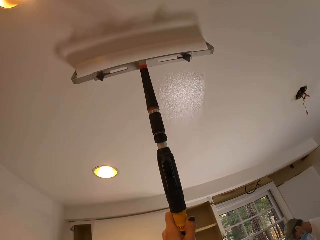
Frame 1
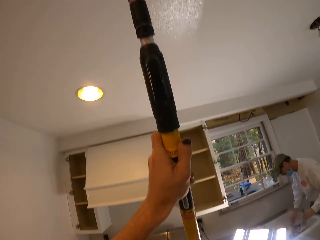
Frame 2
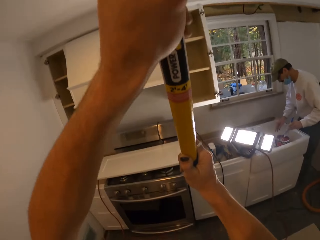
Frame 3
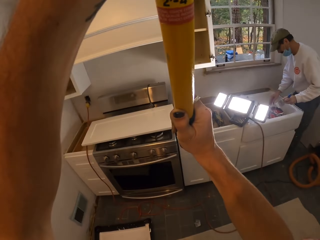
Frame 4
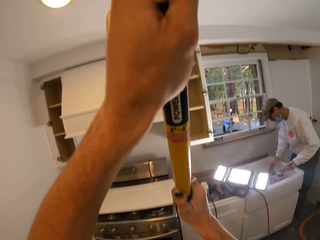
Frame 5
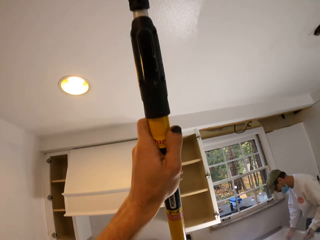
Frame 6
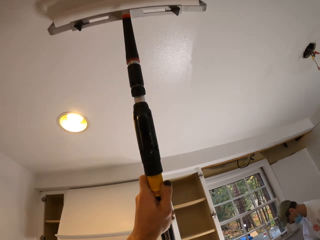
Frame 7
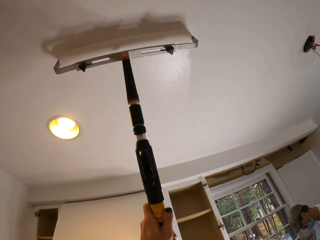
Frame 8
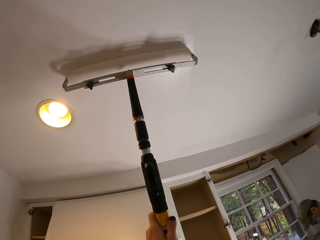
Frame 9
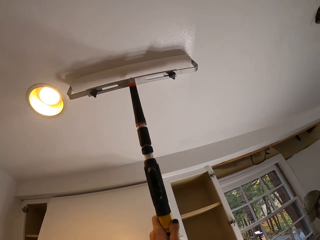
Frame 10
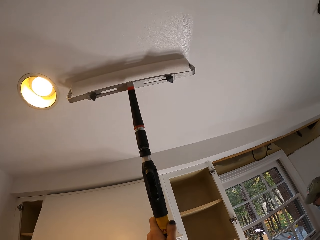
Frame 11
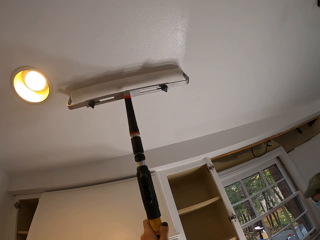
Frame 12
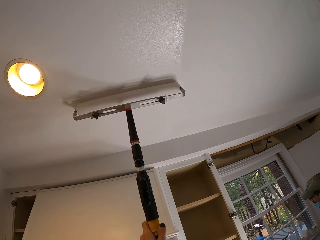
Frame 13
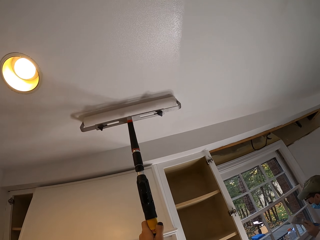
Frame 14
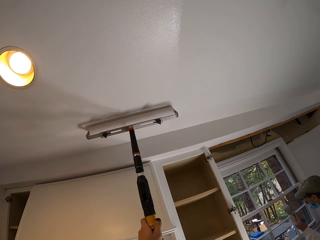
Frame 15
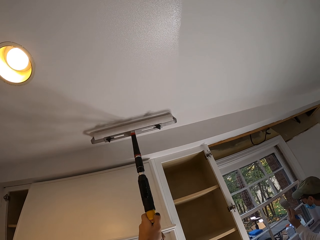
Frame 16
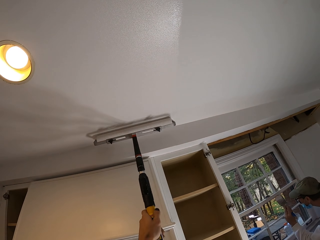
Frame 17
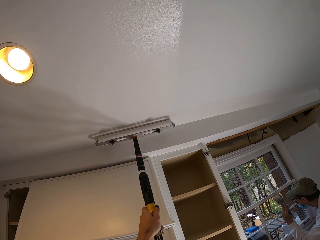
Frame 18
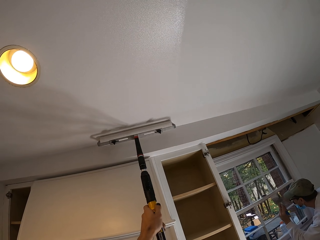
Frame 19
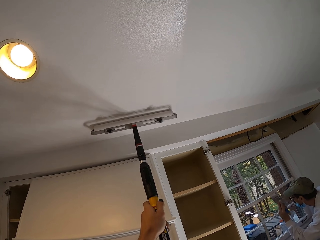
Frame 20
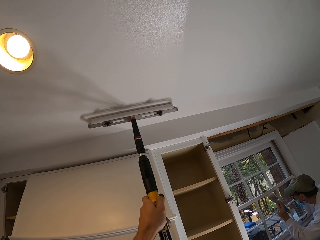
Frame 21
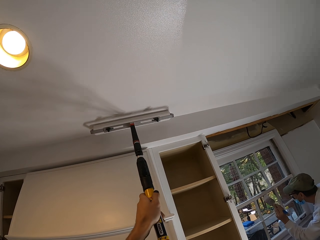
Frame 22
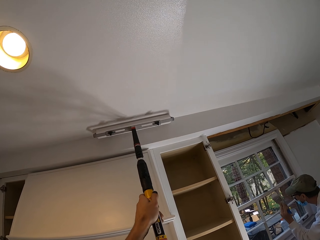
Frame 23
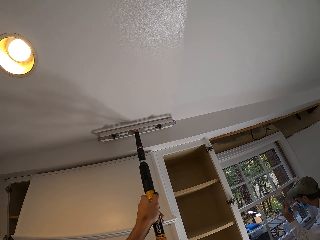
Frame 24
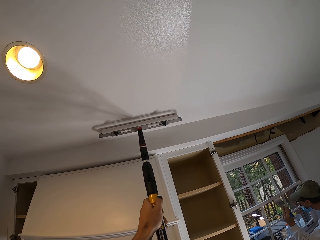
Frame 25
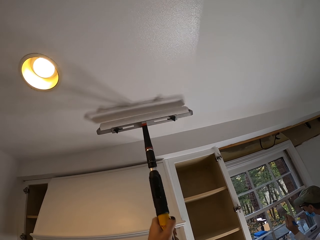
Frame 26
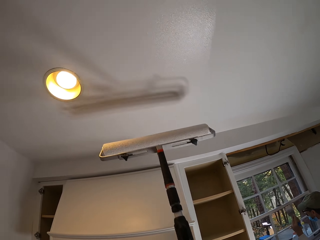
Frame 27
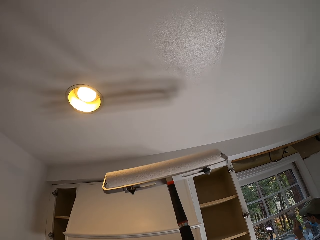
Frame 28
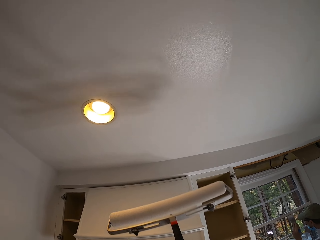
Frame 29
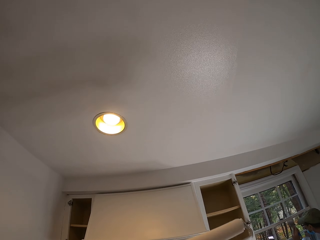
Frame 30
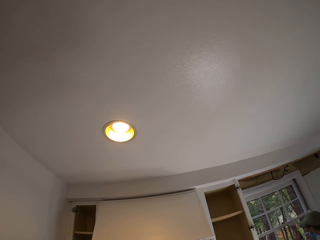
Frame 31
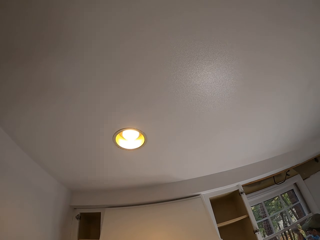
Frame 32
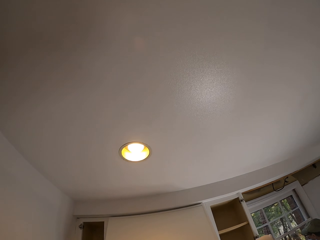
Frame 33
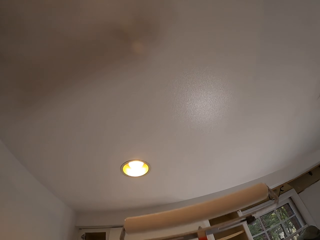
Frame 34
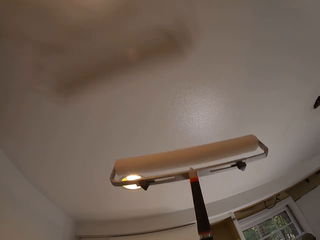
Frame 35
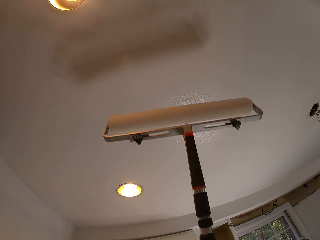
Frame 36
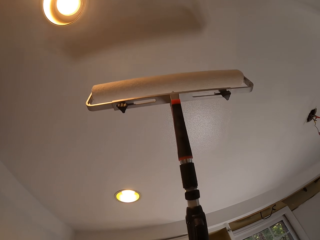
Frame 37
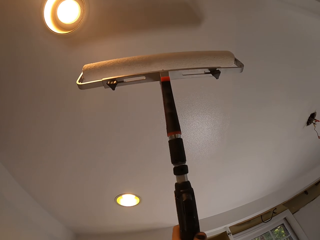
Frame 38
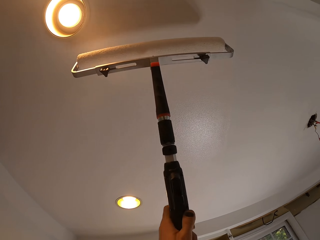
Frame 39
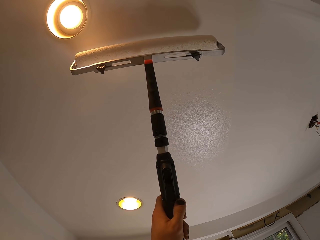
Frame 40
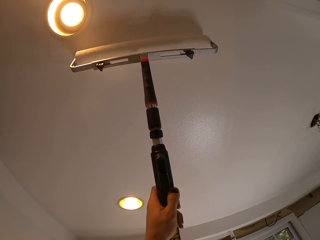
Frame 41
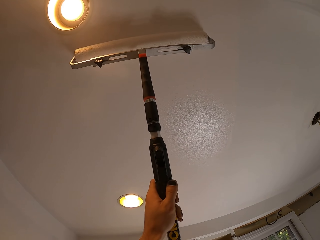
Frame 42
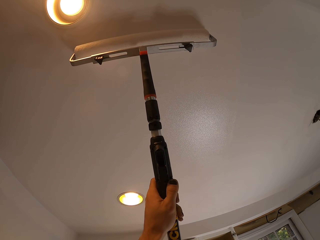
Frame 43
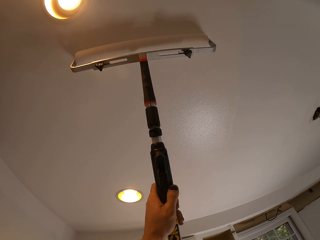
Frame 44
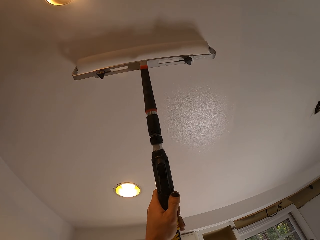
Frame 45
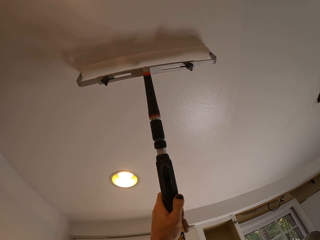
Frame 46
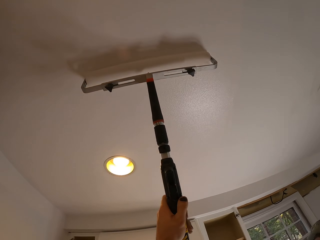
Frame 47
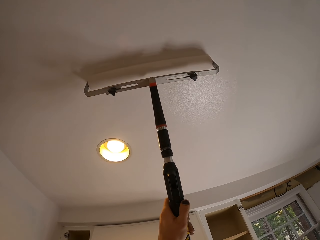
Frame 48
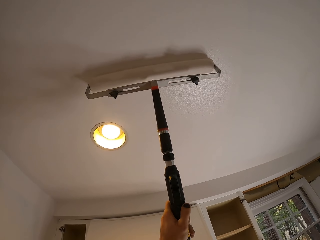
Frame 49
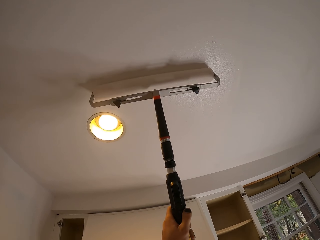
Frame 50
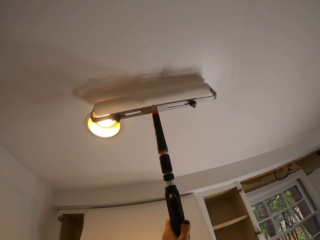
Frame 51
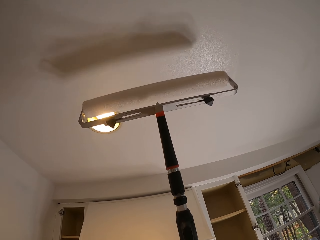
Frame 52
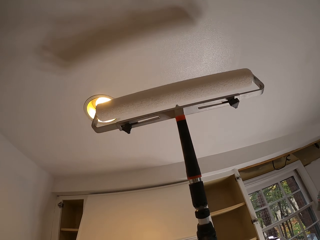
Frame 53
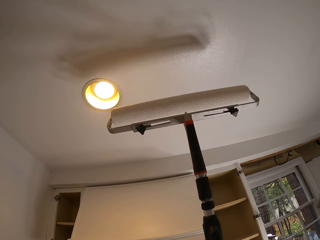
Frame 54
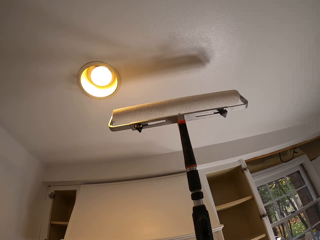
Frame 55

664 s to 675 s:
The camera wearer looks down. They move the roller. They look around the roof. They paint the ceiling.

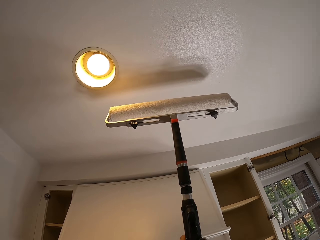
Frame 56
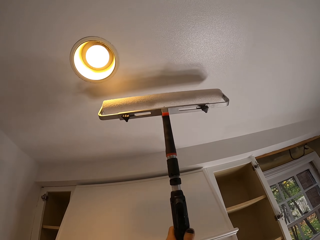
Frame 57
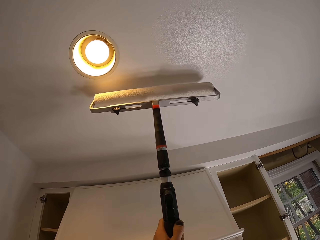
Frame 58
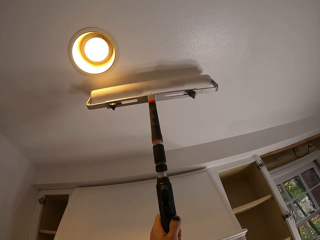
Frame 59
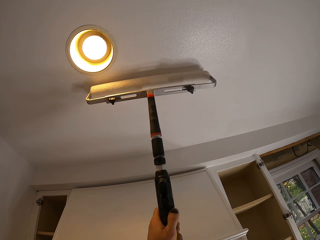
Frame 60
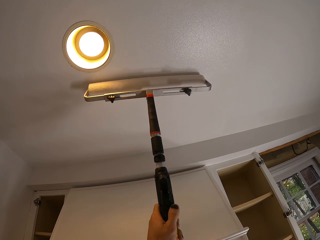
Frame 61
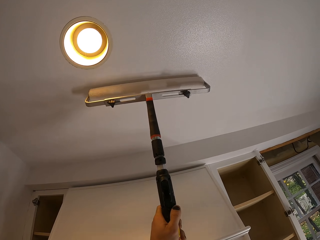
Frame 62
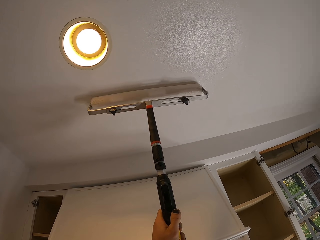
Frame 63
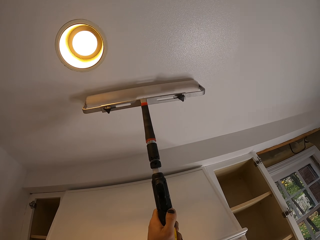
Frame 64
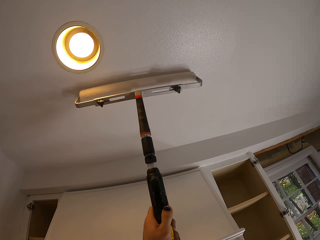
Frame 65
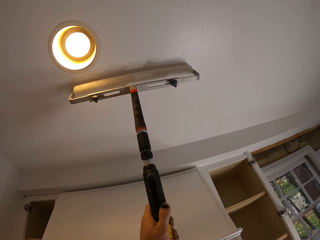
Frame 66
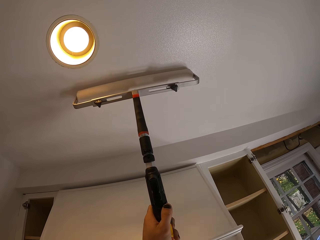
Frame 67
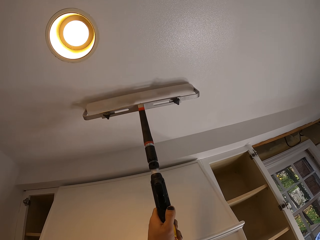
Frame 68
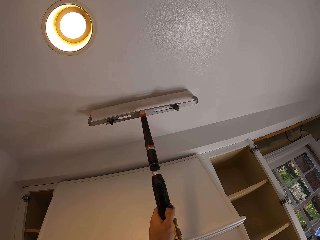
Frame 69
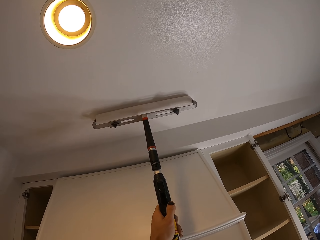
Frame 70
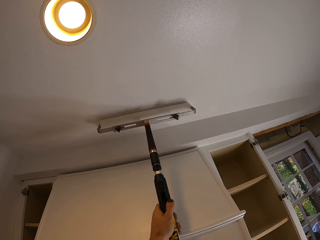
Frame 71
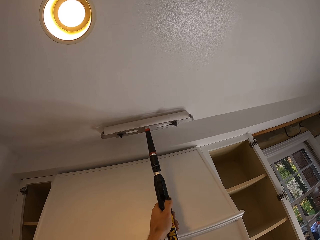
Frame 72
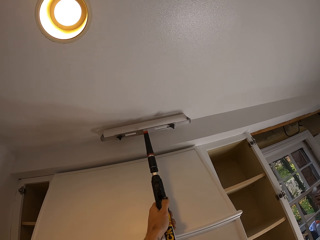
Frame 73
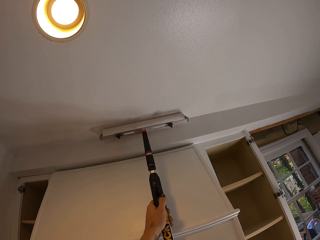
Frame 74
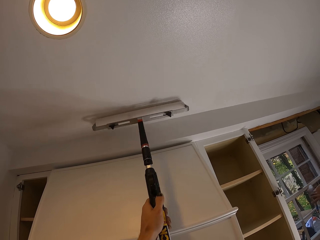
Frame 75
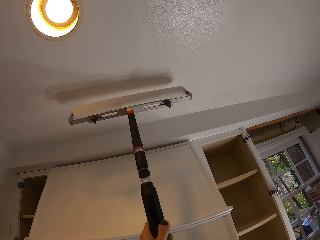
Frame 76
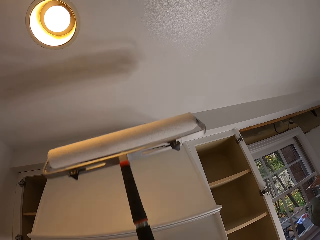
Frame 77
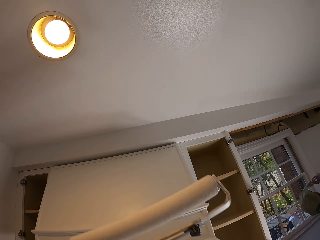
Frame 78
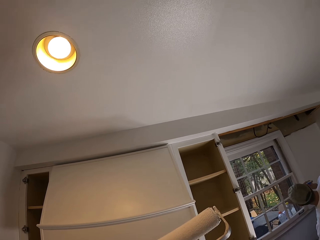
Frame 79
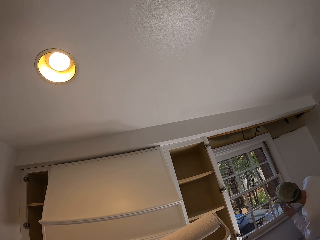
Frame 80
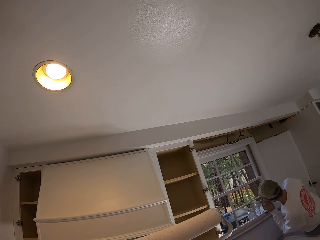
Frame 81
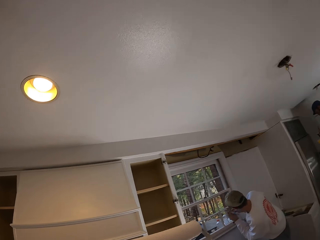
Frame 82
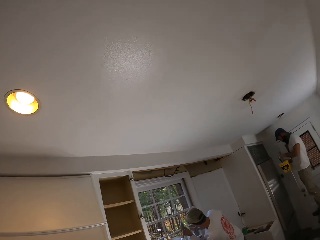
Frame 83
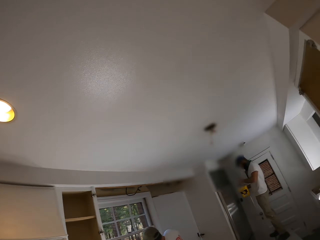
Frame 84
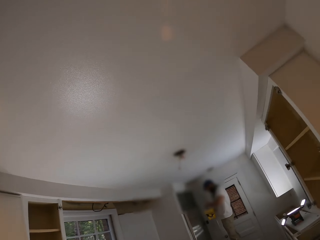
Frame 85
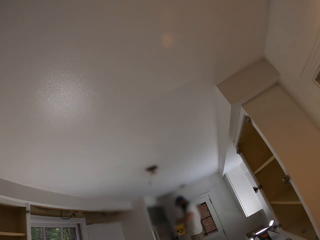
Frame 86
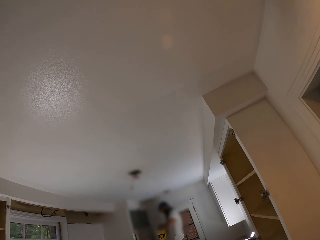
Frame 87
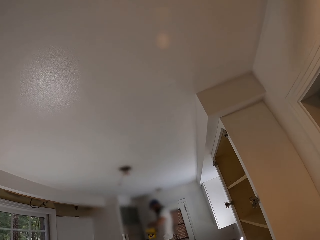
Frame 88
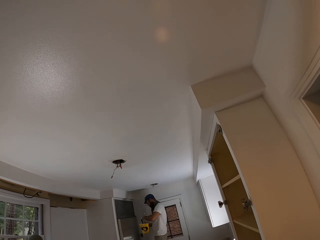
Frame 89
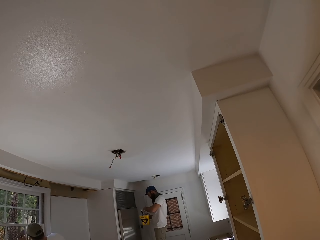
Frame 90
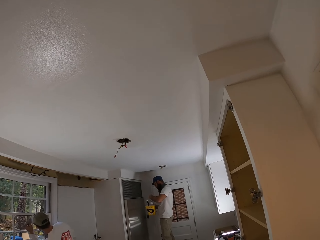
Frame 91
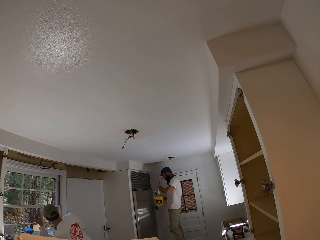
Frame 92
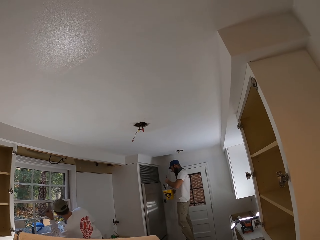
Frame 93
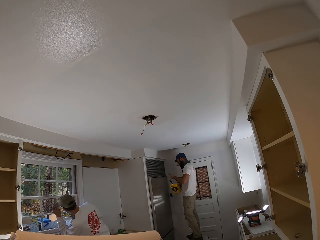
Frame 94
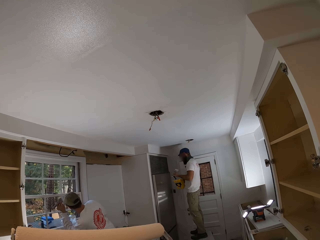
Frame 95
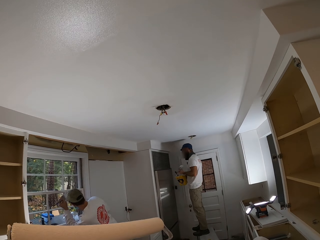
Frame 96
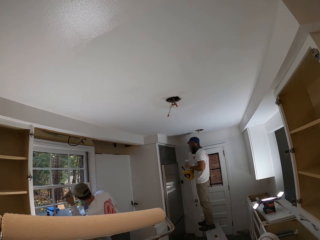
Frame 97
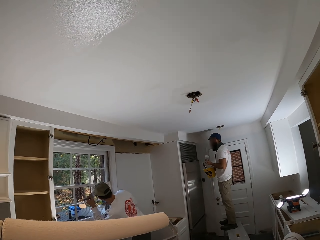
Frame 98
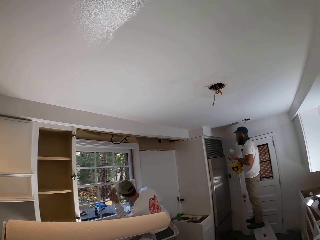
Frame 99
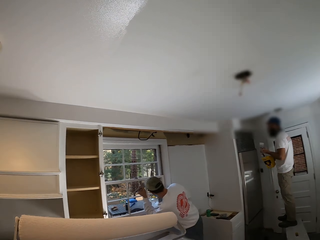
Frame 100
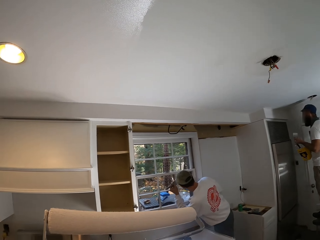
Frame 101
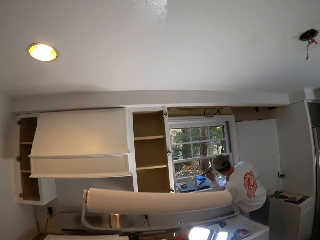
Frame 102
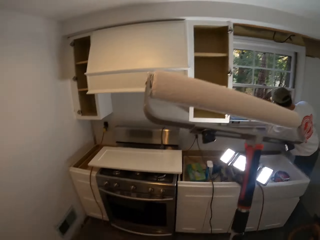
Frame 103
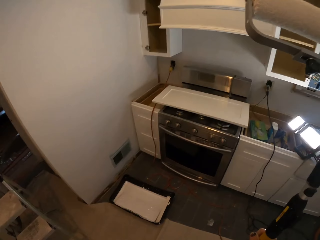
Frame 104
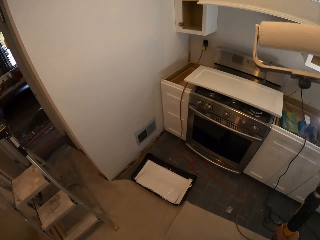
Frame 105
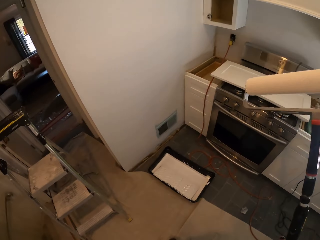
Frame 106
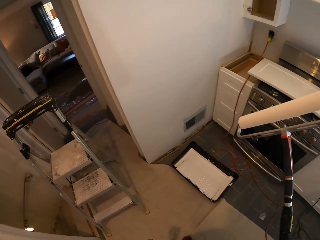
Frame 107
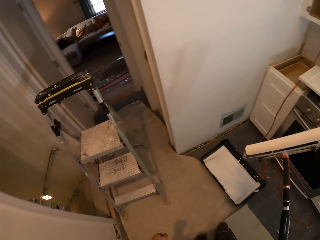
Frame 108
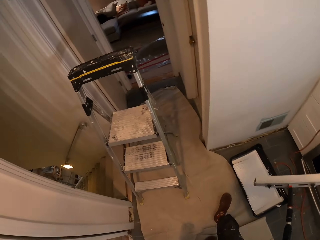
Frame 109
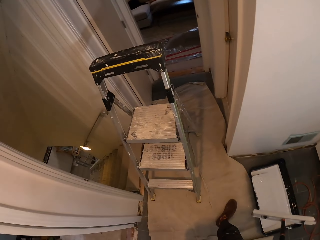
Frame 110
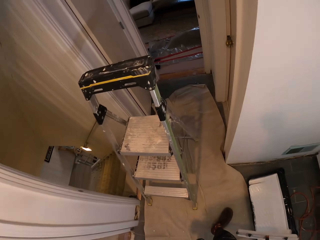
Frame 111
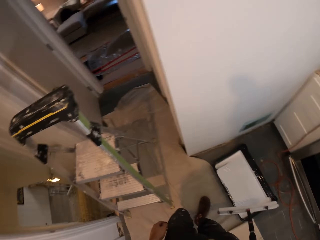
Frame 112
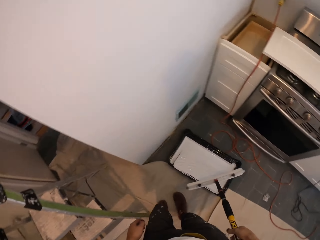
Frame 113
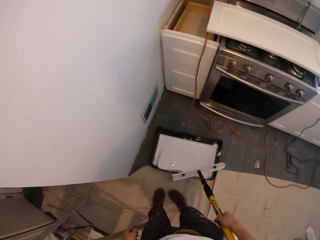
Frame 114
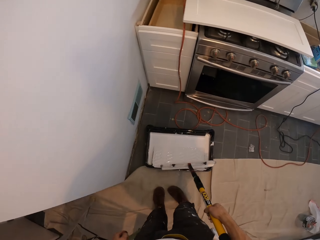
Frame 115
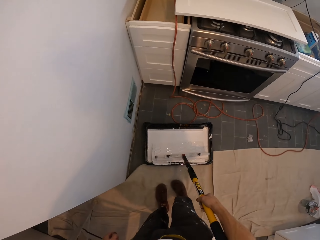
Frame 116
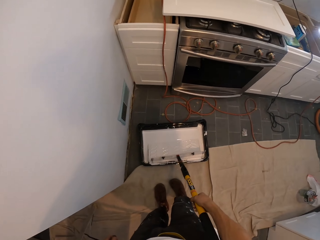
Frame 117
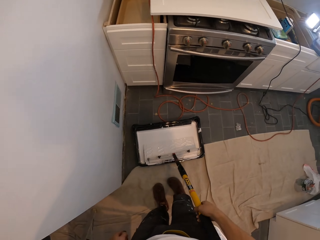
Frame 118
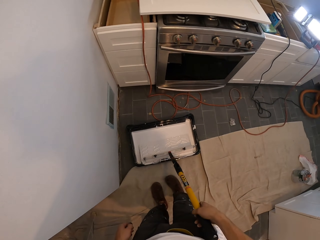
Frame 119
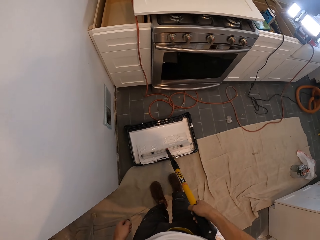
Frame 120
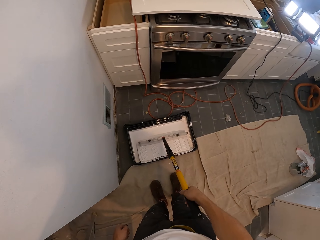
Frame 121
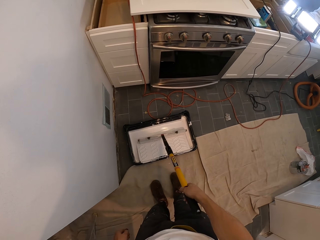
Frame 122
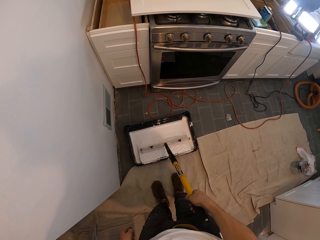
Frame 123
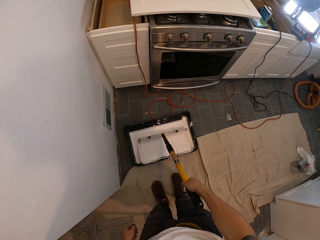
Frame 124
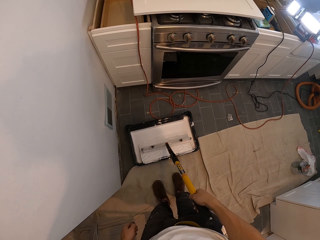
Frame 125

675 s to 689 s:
The camera wearer paints the ceiling. They drop the roller. They look around the roof. A man paints. Another man paints. The camera wearer looks around. They rub the roller on the paint. They add paint to the roller.
